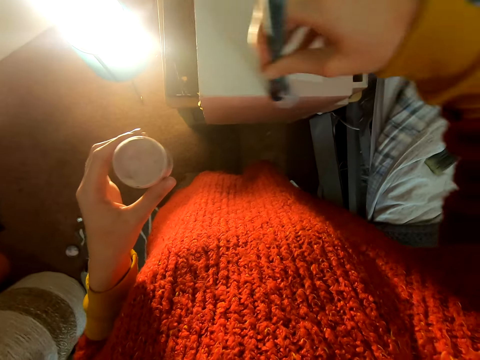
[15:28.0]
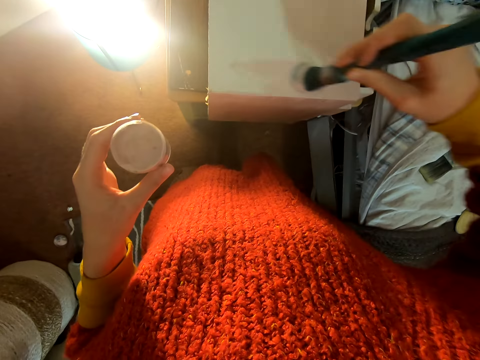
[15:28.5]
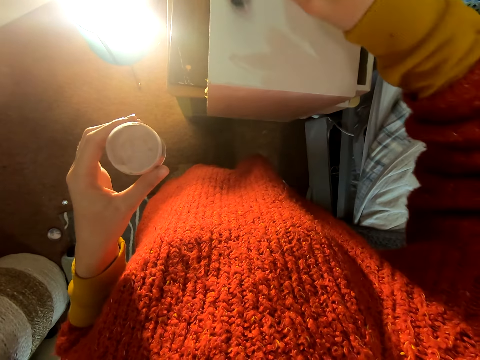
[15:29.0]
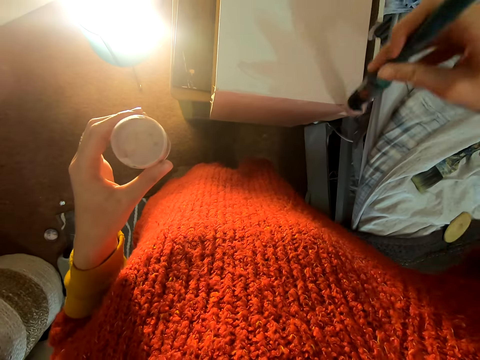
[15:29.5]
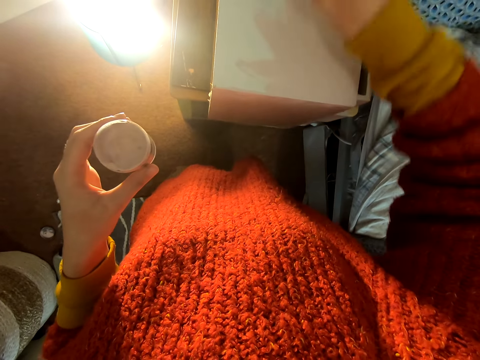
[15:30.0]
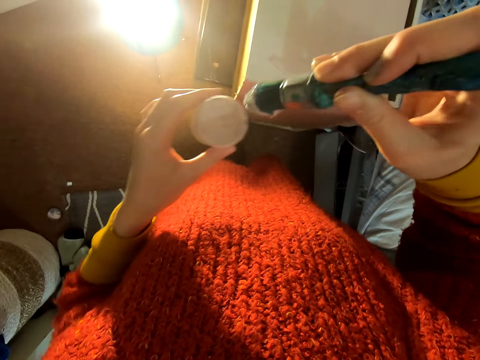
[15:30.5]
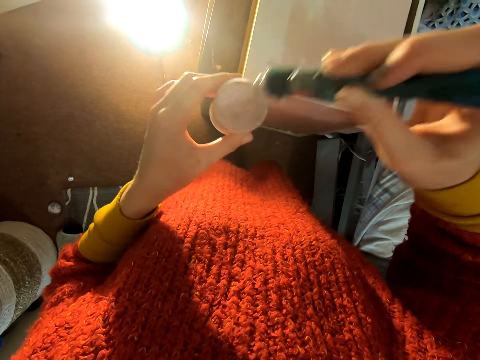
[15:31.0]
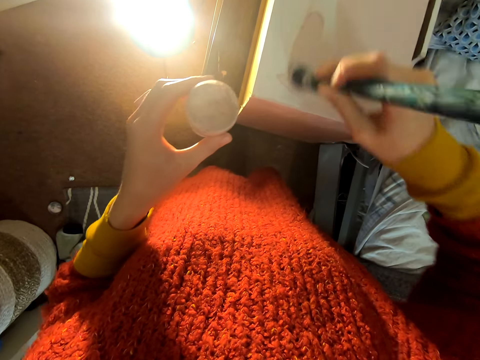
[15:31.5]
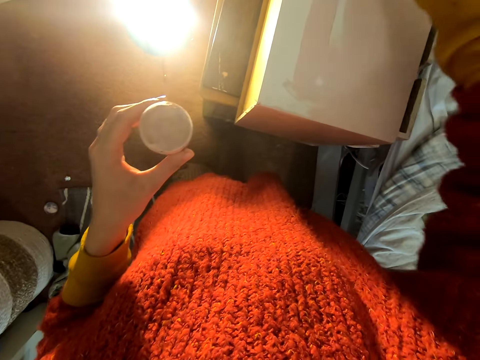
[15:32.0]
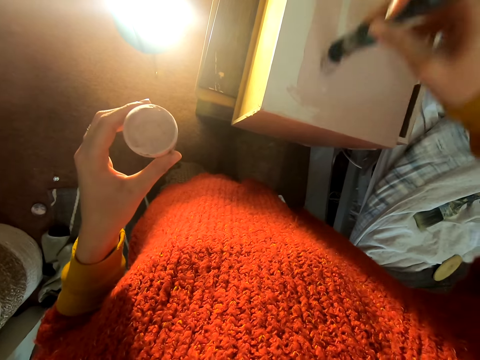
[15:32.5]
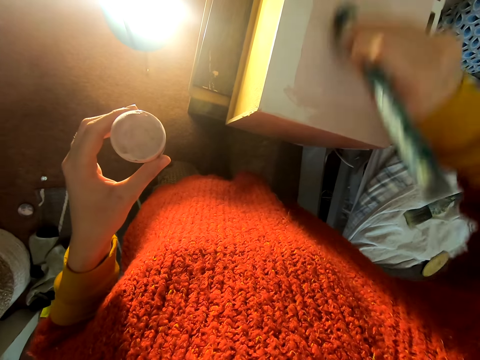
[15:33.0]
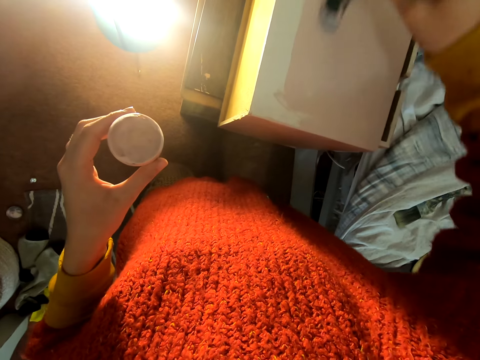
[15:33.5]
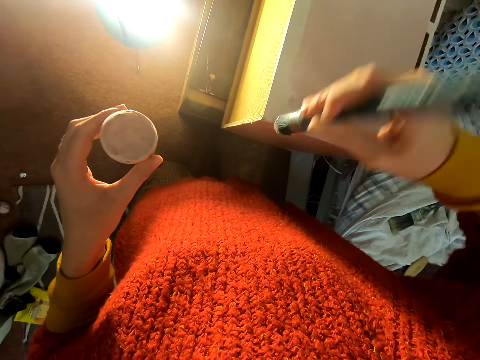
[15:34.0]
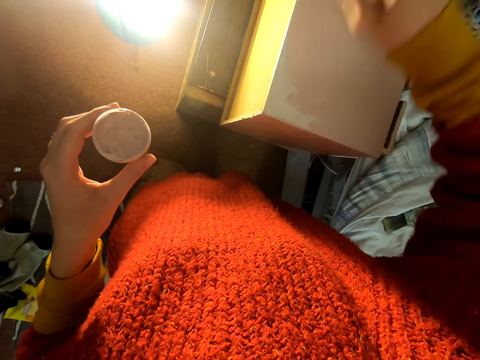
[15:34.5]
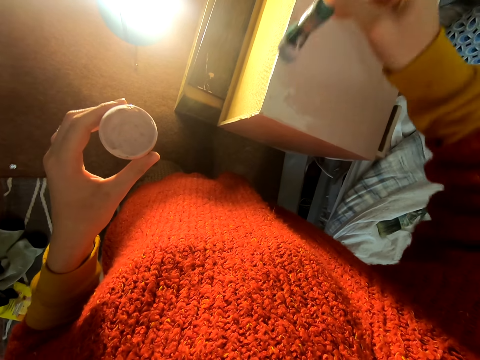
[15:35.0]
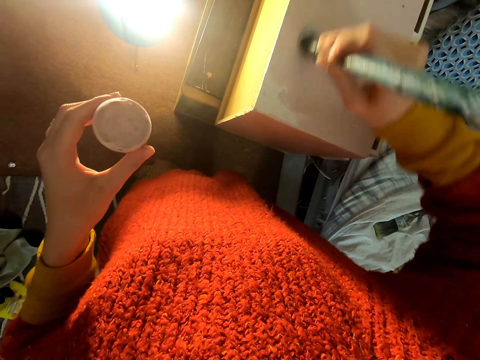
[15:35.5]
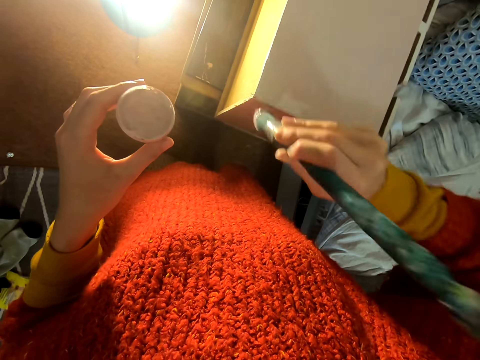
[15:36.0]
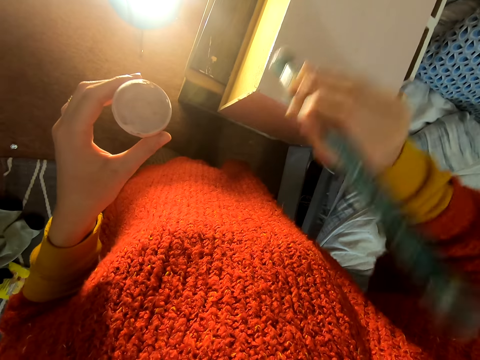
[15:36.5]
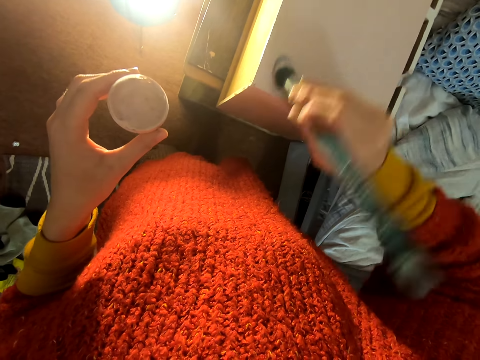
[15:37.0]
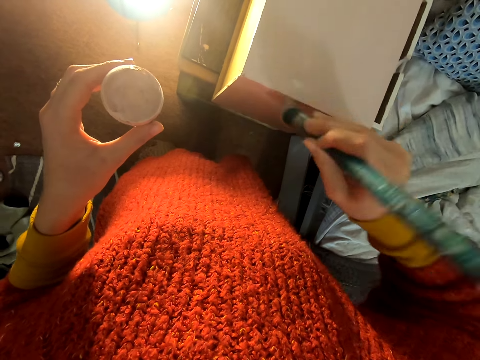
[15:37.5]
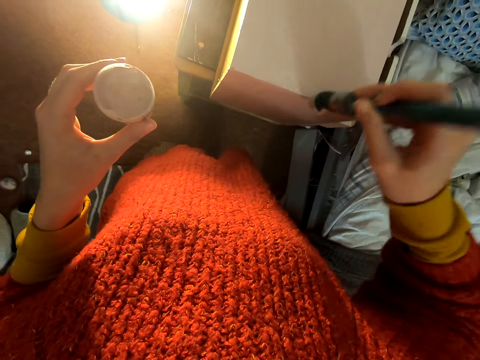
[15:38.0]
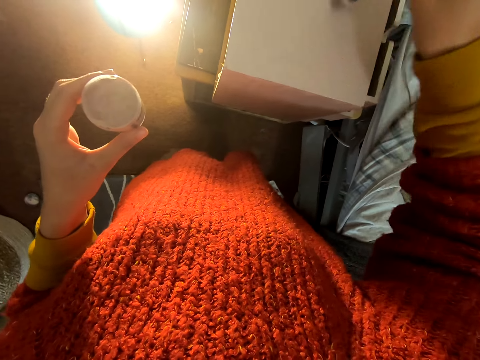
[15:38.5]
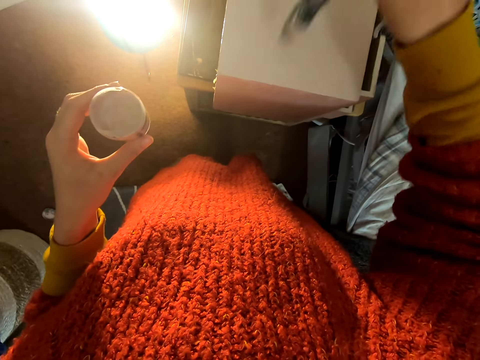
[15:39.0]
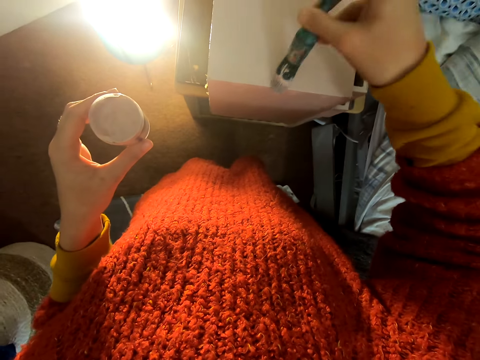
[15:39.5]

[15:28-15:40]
The camera wearer dips the brush inside the container of paint. They lift the brush and paint the chest of drawers.

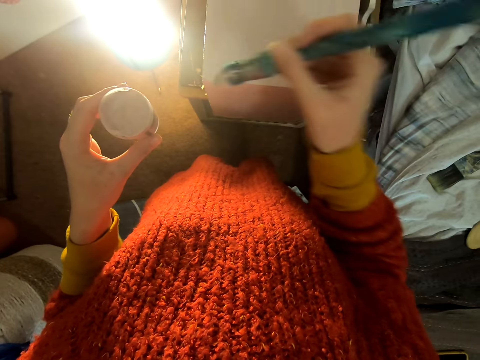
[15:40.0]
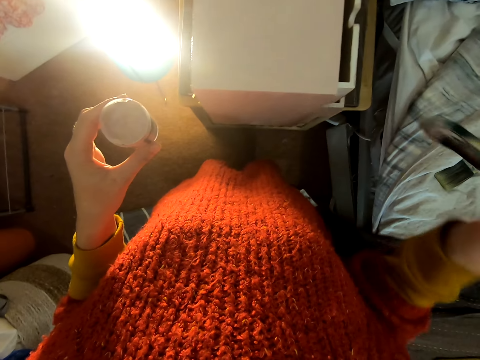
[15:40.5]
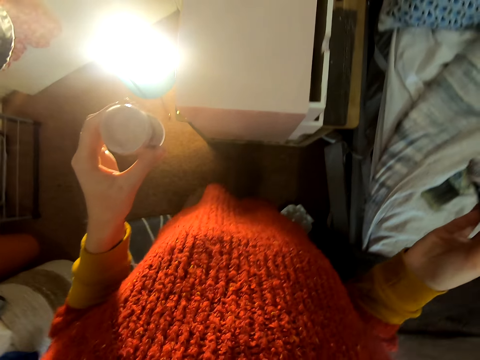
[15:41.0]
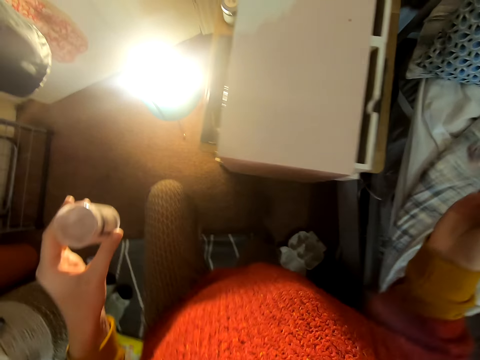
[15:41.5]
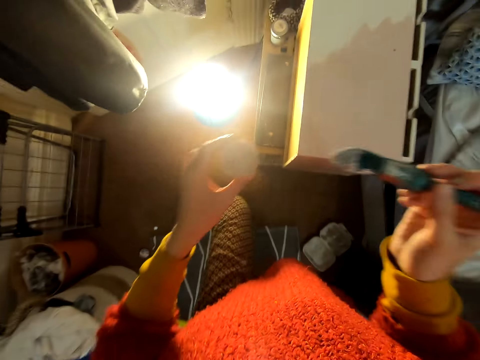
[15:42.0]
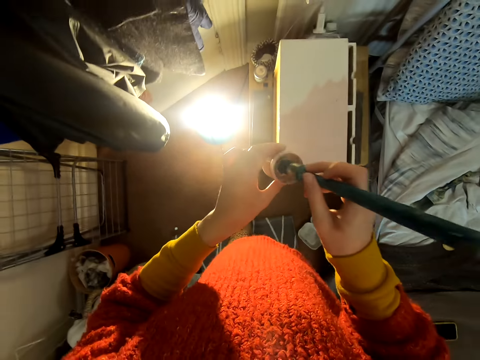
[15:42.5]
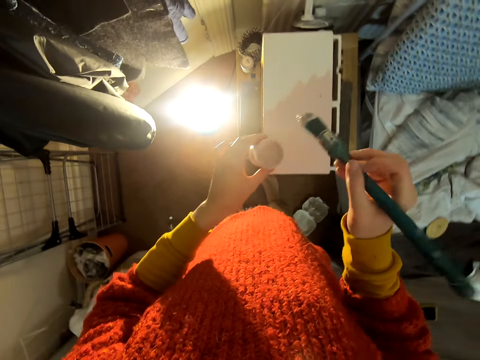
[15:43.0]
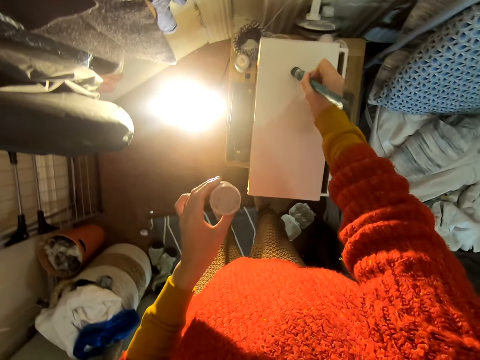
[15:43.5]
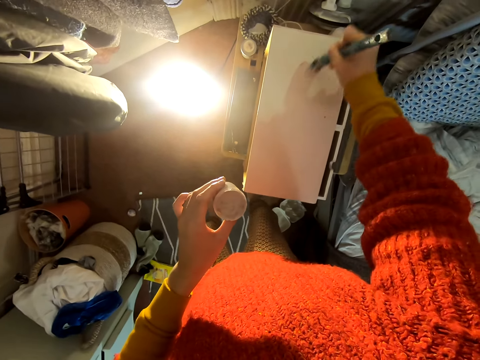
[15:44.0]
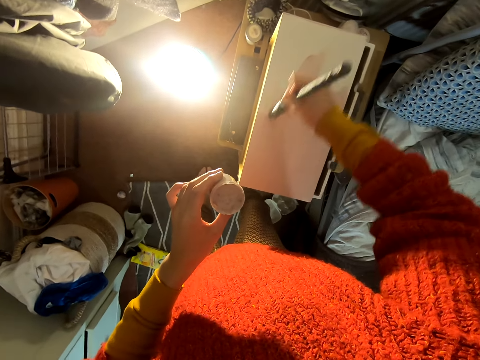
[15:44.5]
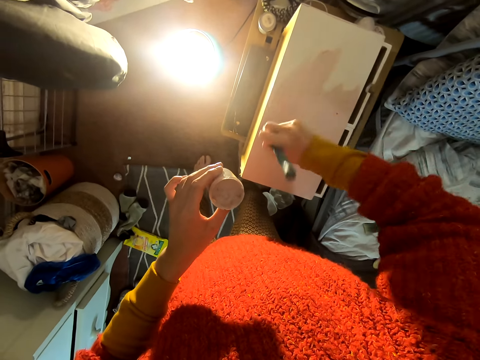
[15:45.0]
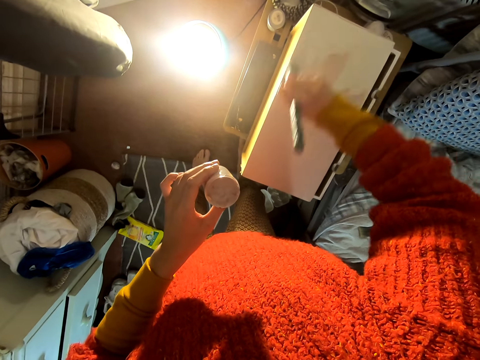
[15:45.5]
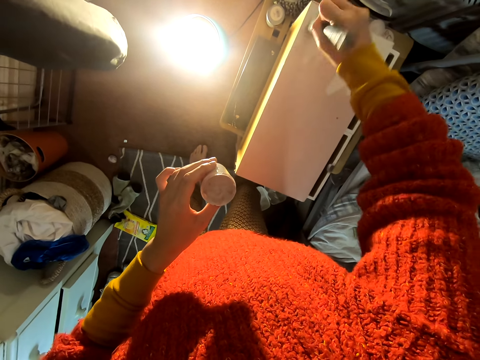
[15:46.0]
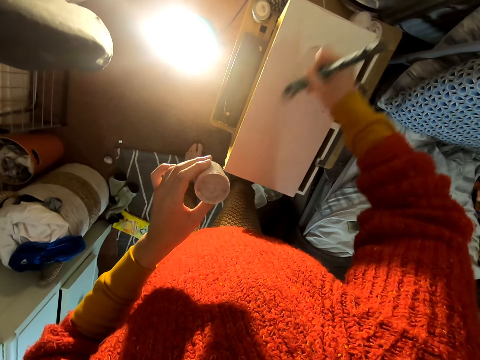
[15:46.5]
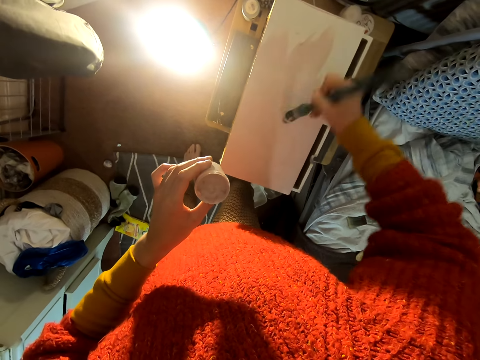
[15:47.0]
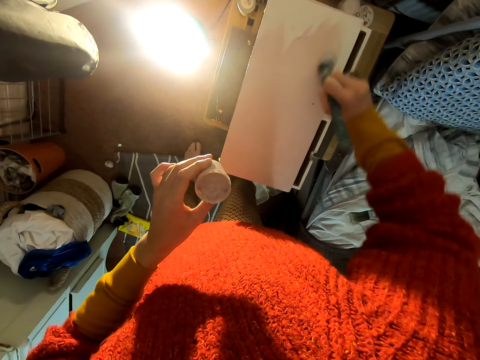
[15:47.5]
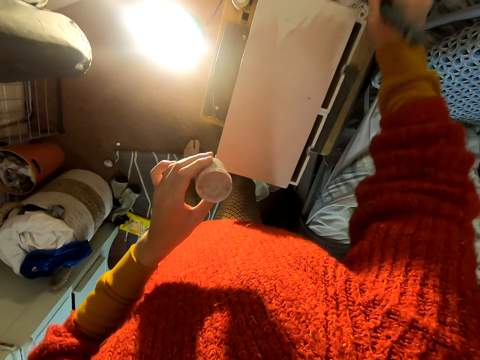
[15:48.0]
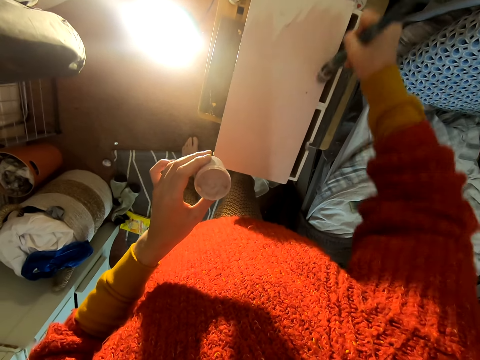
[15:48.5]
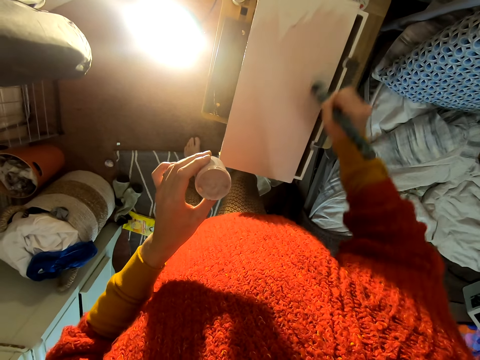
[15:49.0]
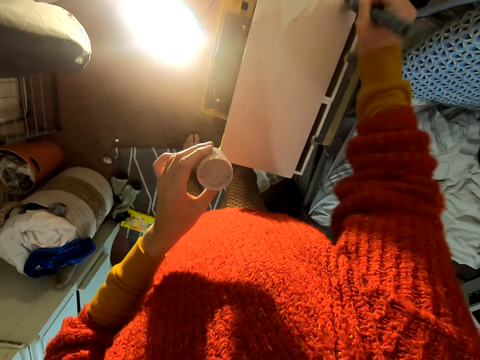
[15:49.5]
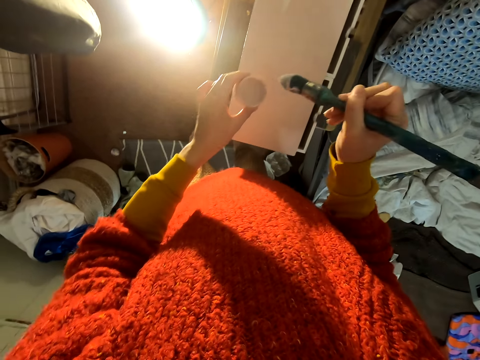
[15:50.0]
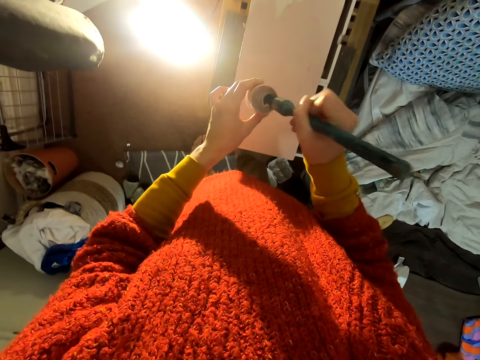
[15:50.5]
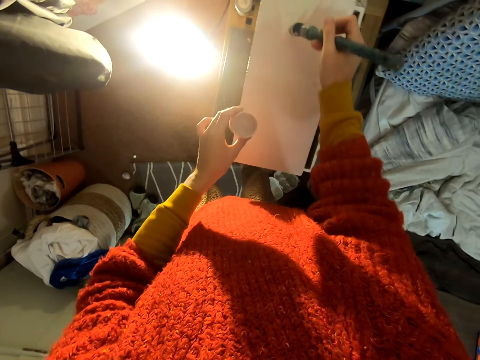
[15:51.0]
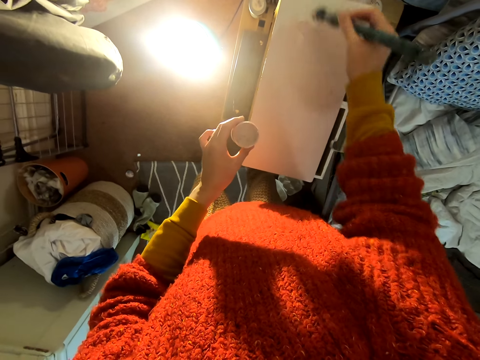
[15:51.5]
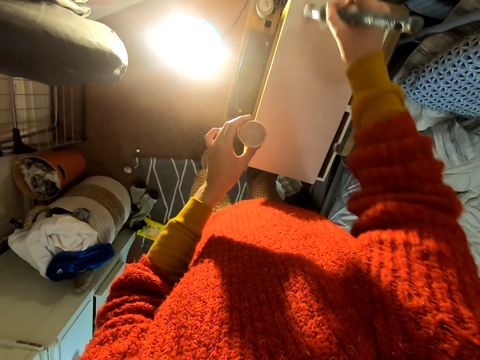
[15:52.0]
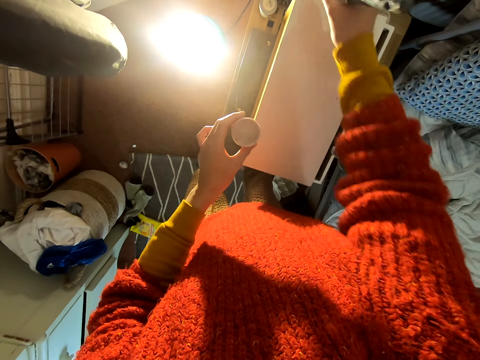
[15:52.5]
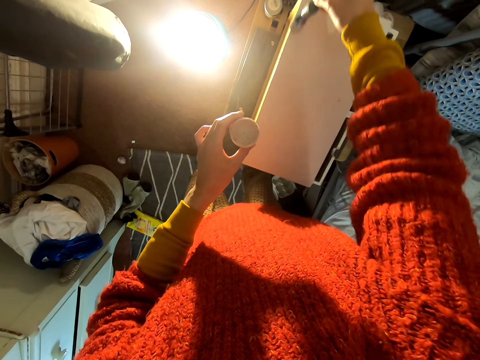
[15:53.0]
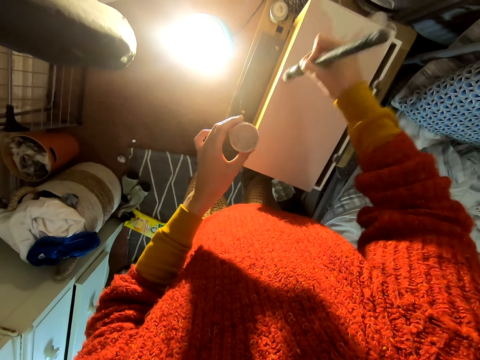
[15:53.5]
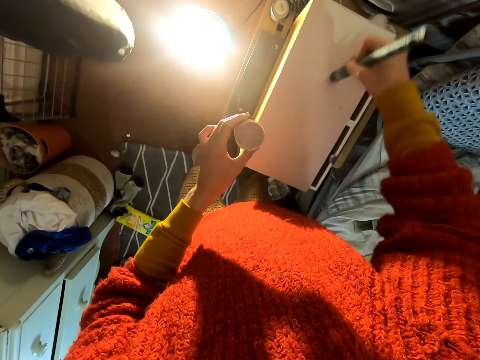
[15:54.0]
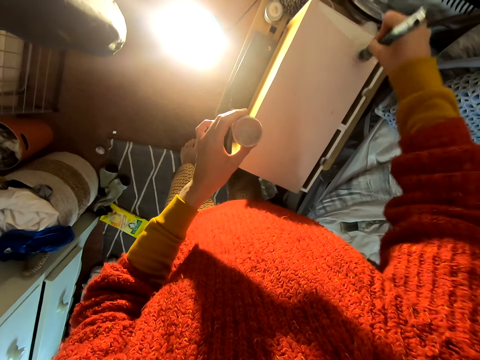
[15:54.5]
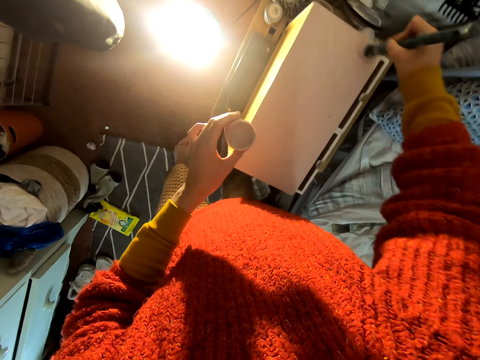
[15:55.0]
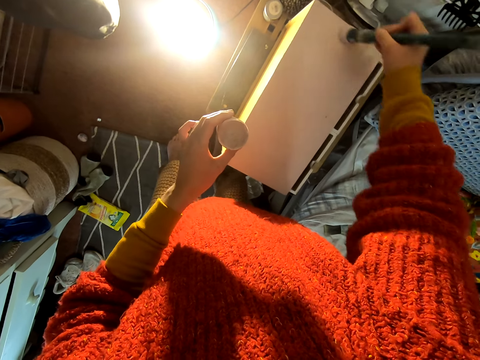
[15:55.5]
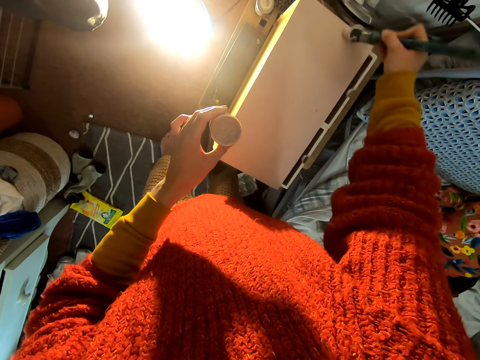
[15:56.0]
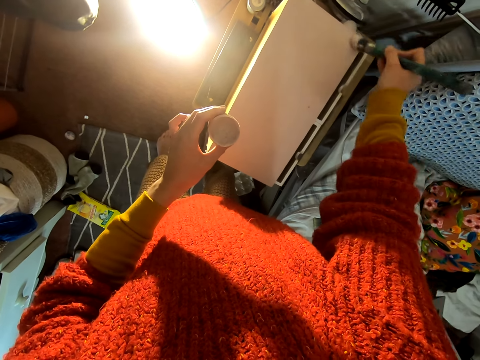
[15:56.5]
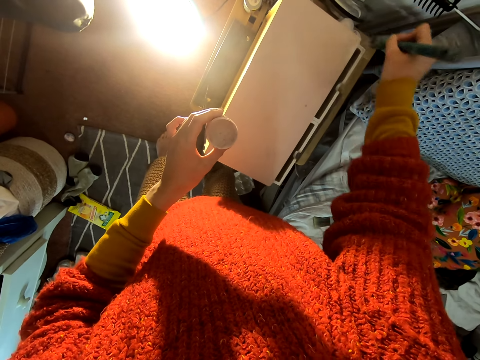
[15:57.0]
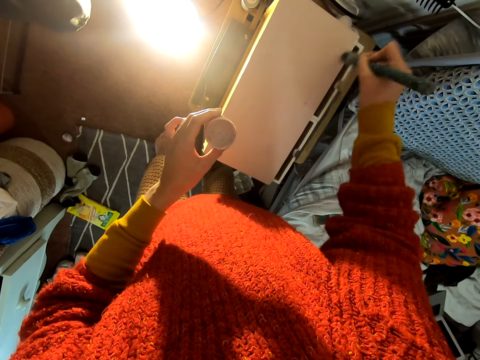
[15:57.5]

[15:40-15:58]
The camera wearer looks at the chest of drawers. They stand up. They dip the brush inside the paint. They lift the brush and paint the chest of drawers. They dip the brush inside the paint, lift the brush, and paint the chest of drawers.
